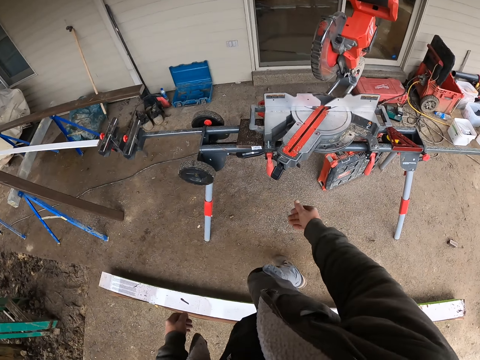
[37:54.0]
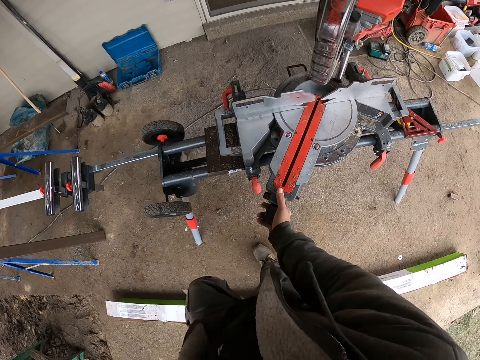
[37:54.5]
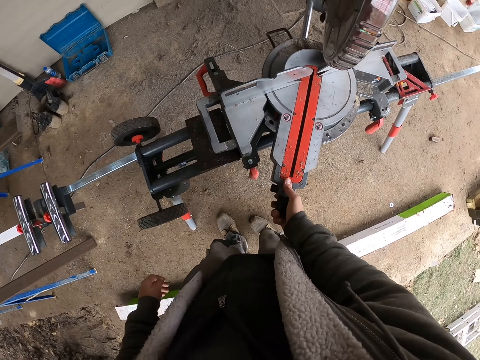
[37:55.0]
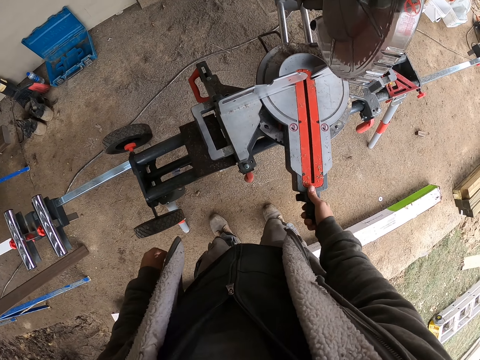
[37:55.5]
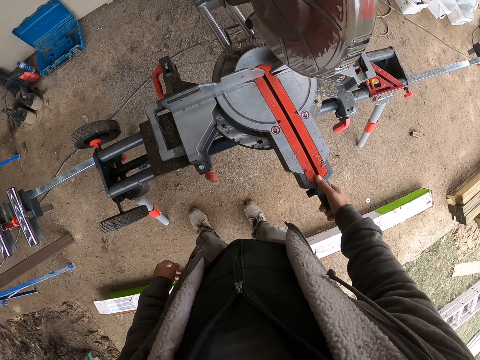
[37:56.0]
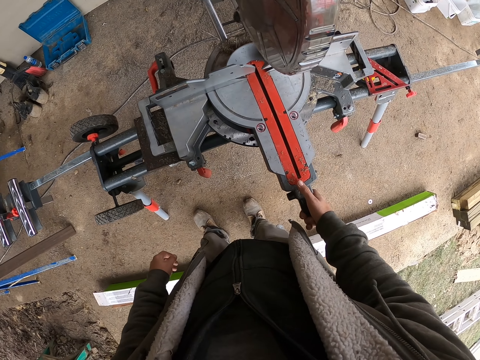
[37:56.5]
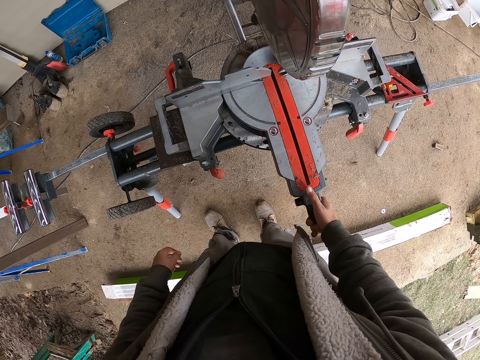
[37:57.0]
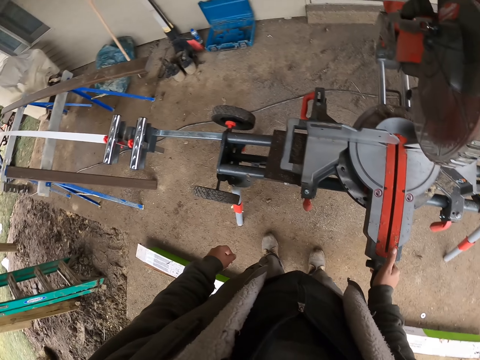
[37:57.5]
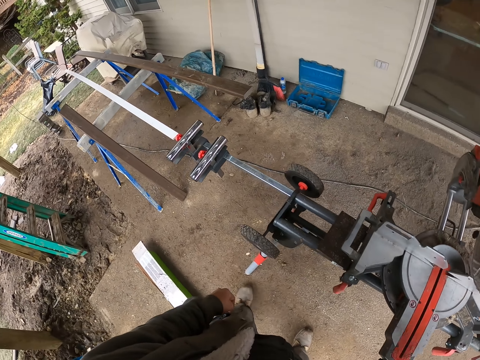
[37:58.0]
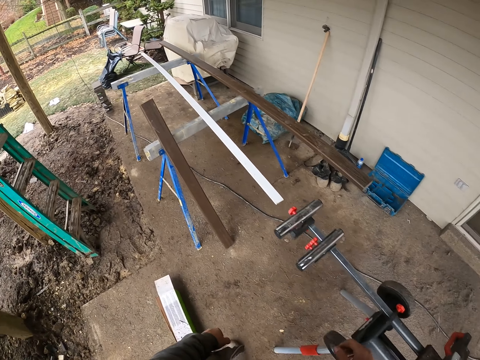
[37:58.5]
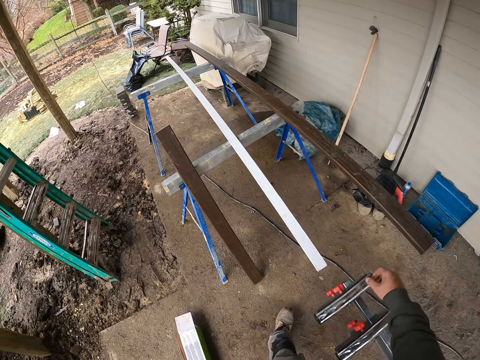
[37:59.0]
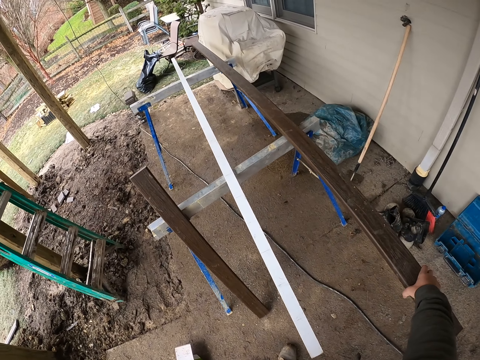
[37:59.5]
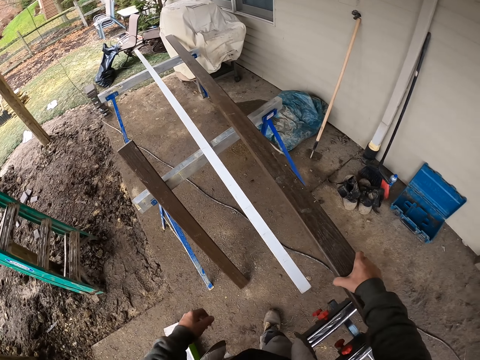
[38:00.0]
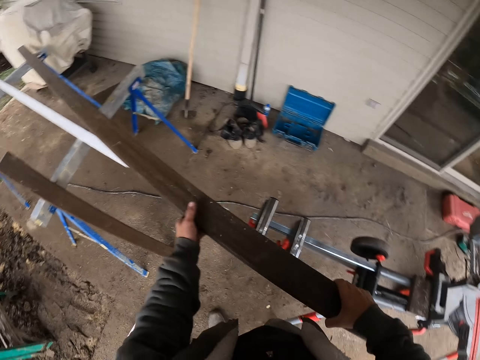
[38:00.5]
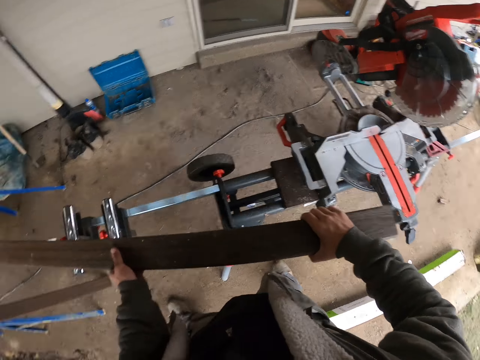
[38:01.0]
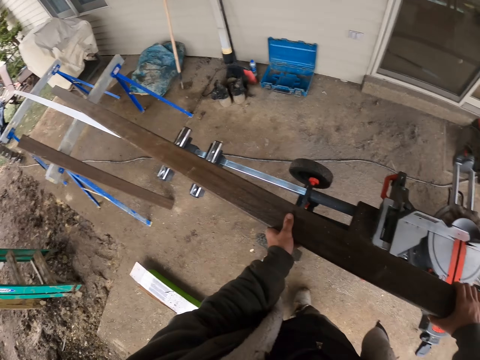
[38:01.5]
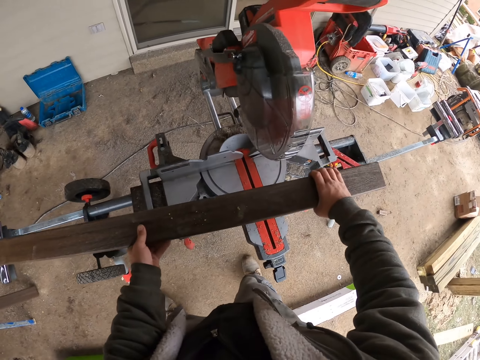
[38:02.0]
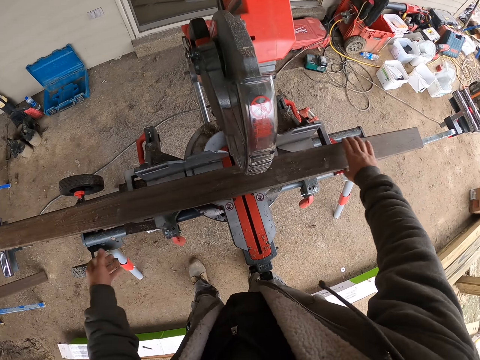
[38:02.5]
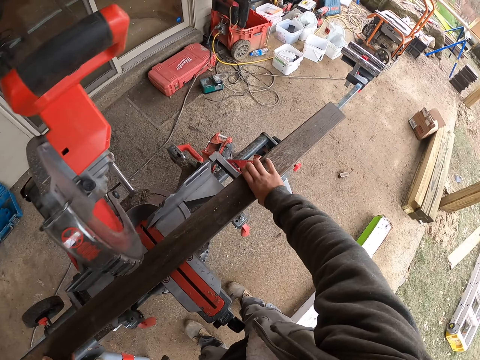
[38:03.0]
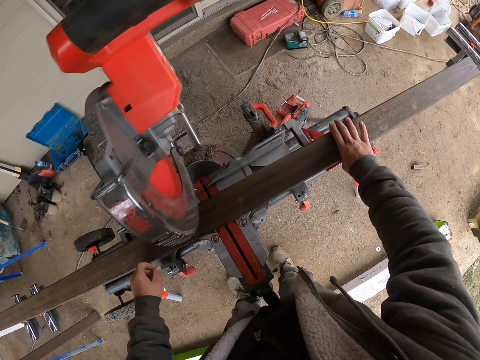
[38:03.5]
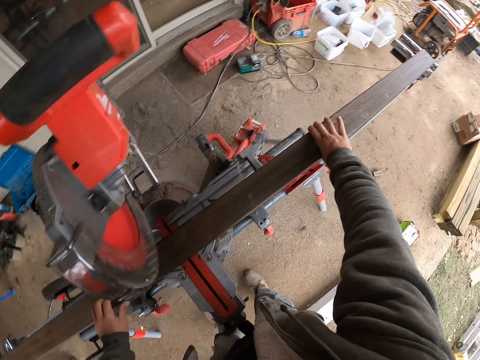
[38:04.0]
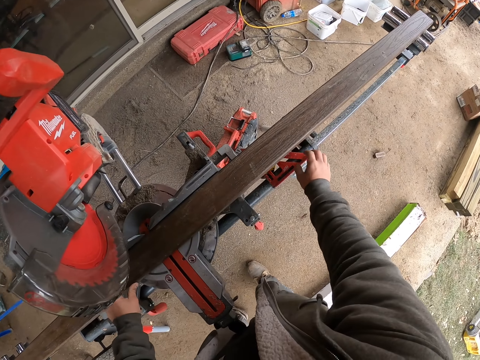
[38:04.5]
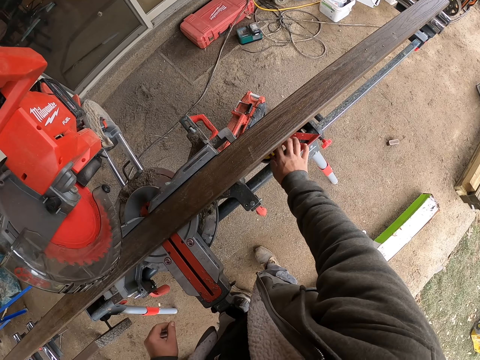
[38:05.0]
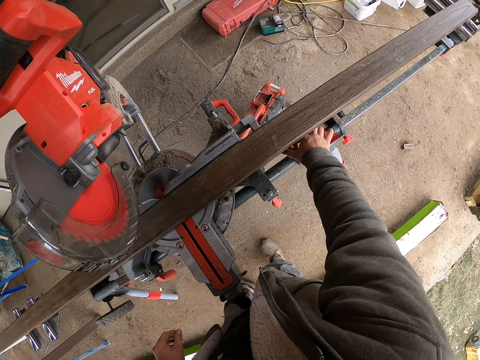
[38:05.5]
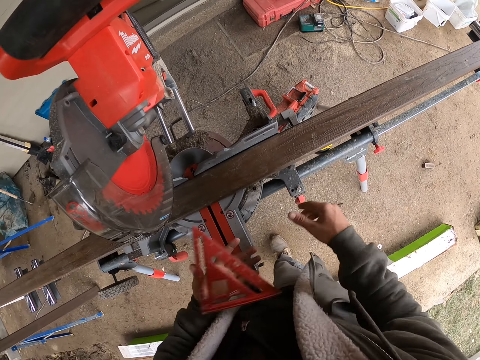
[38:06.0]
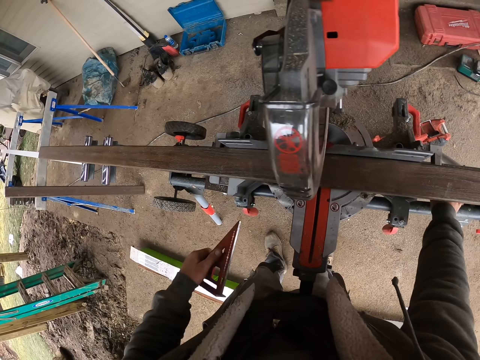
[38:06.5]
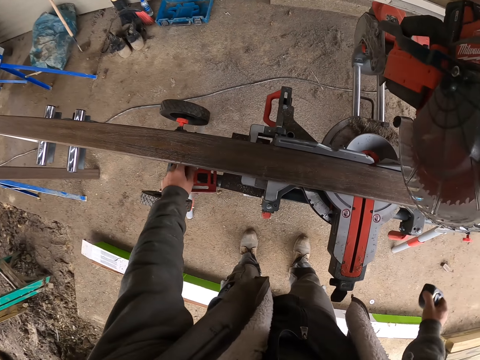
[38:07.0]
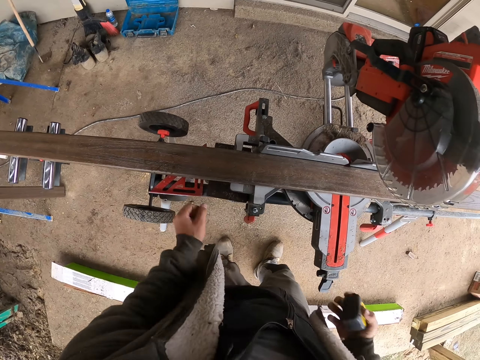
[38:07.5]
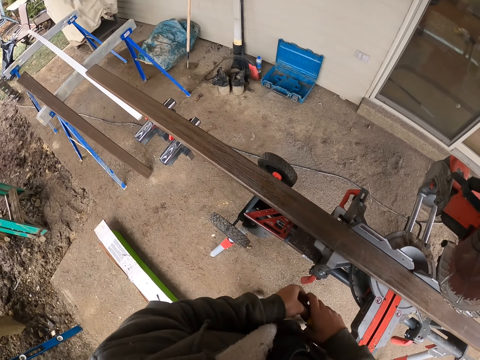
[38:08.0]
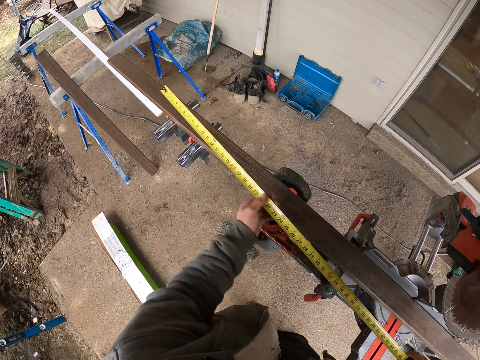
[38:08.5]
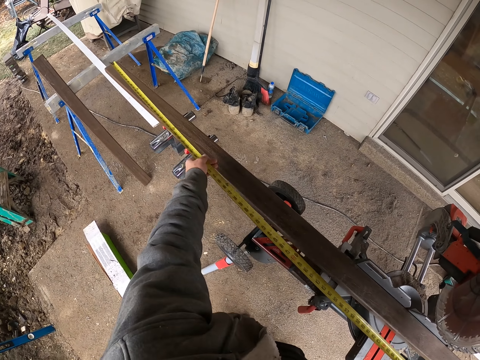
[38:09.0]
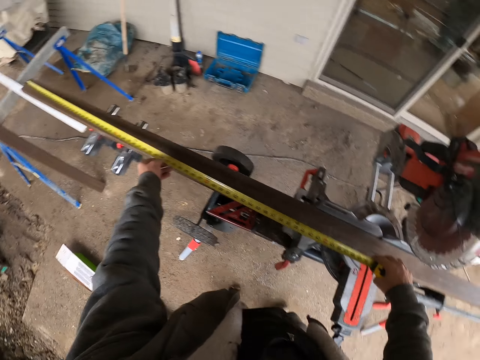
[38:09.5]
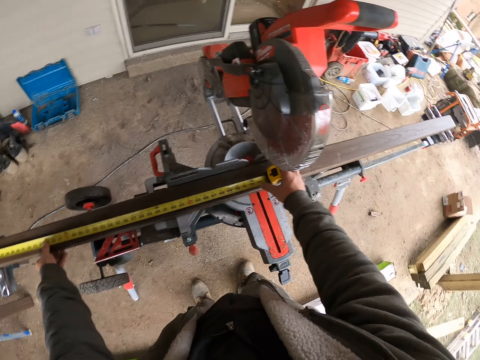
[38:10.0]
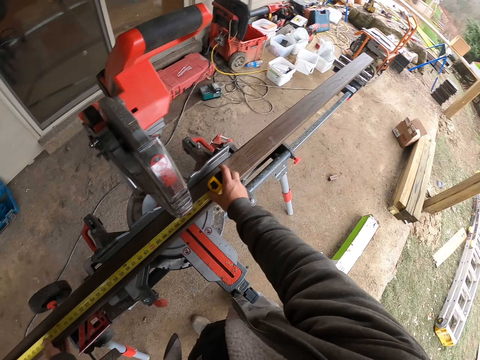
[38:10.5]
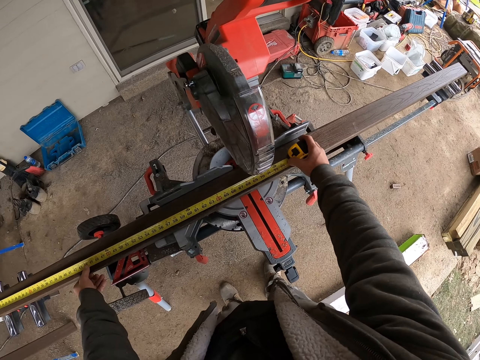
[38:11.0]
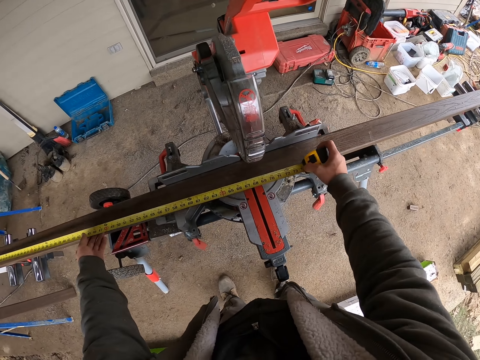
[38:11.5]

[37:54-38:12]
The camera wearer holds part of the saw. They turn the wood cutter. They adjust the part of the saw. They walk left. They pull lumber. They adjust the wood. They place the lumber on something. They pick up a triangular measuring ruler. They put the part of the saw on the other hand. They pick up a tape measure. They place the triangular measuring ruler aside. They place the saw. They adjust the tape measure. They pull out the tape measure. They measure the lumber. They look aside. They adjust the tape.

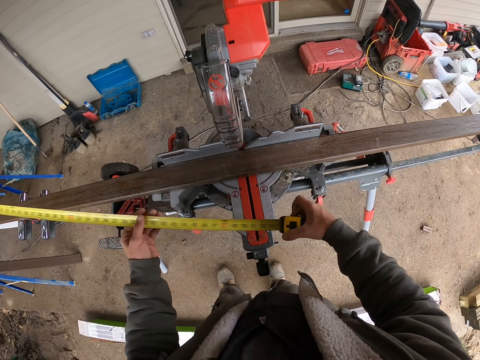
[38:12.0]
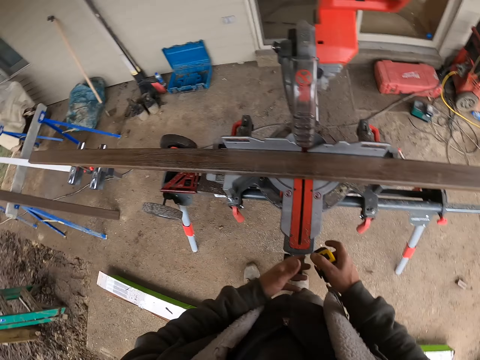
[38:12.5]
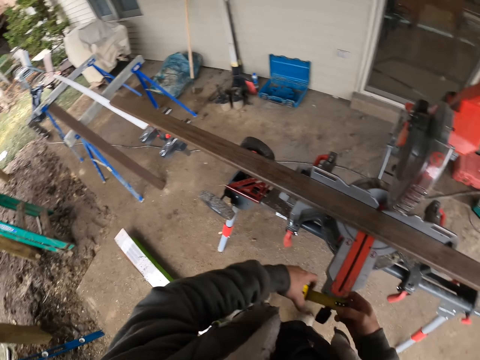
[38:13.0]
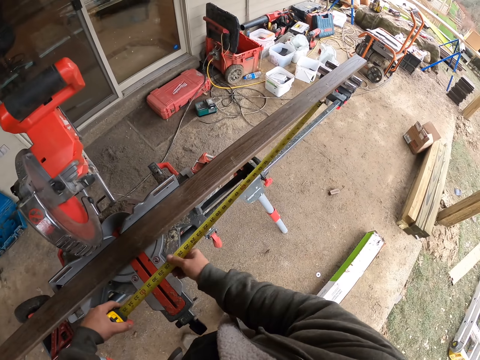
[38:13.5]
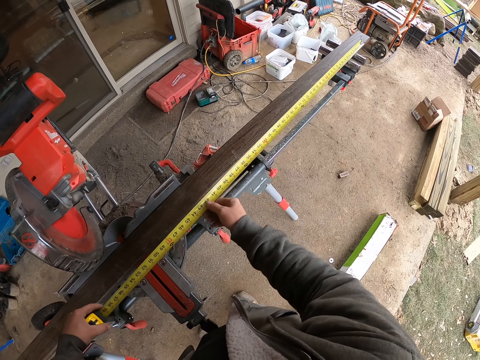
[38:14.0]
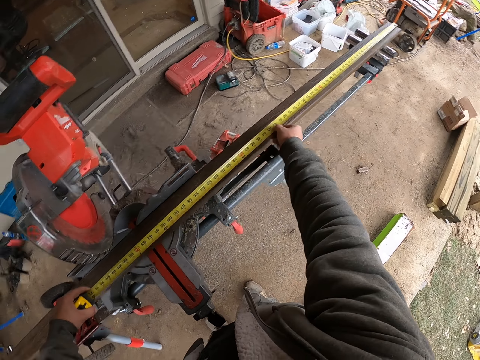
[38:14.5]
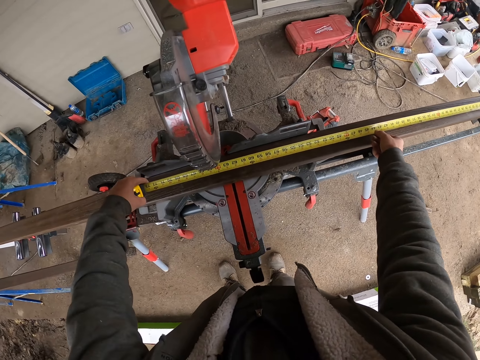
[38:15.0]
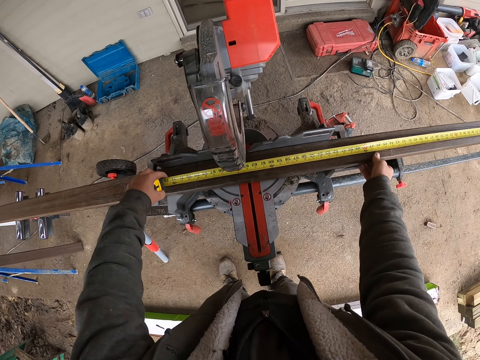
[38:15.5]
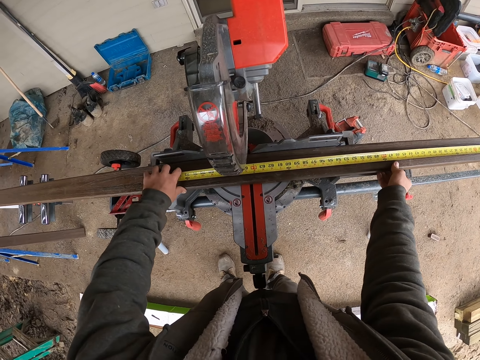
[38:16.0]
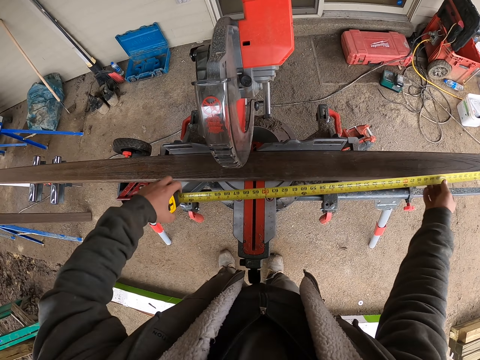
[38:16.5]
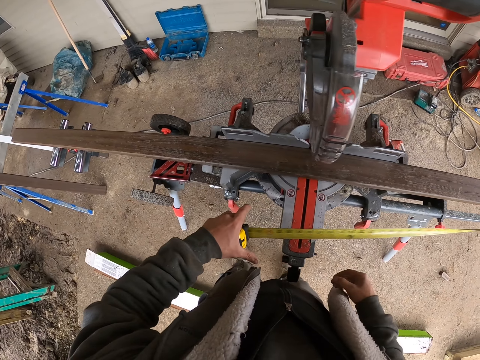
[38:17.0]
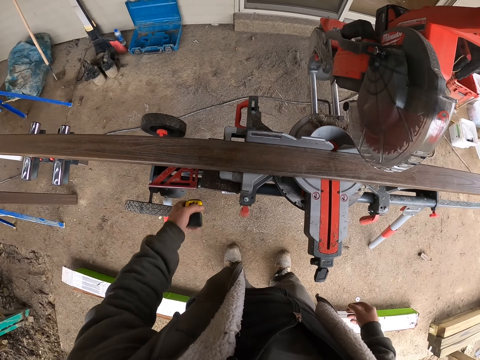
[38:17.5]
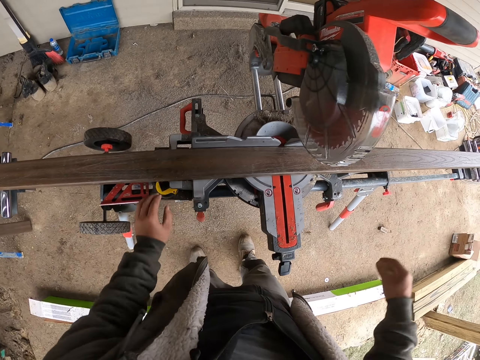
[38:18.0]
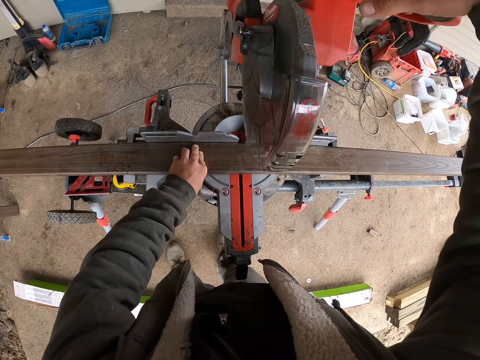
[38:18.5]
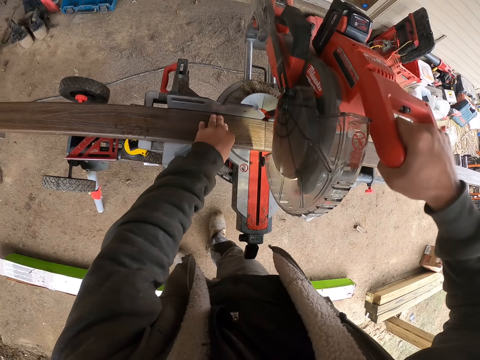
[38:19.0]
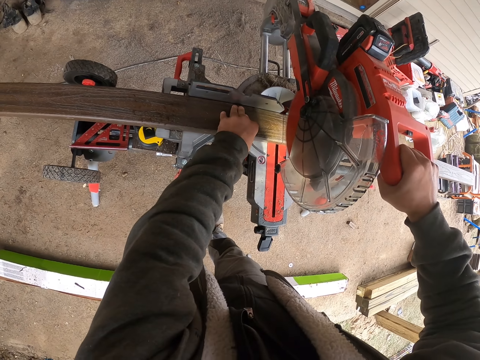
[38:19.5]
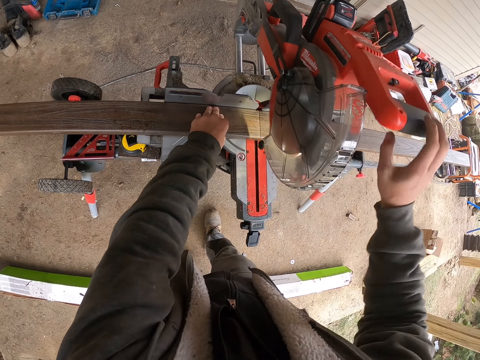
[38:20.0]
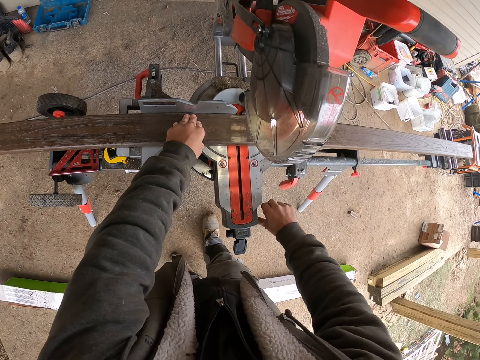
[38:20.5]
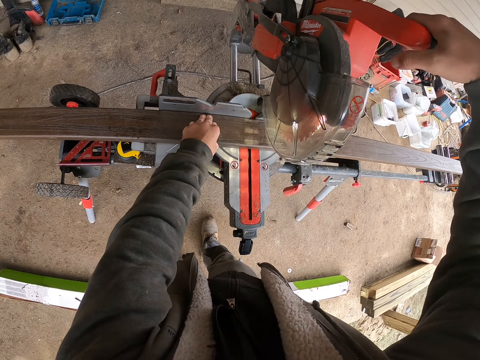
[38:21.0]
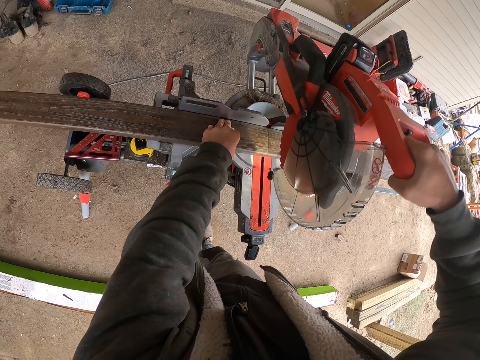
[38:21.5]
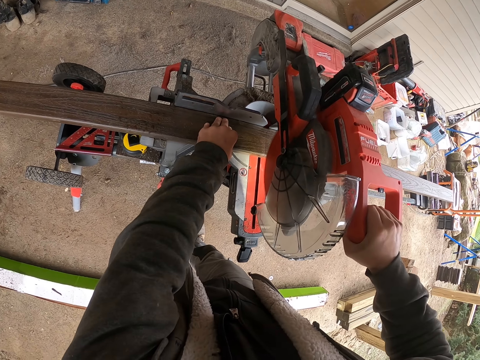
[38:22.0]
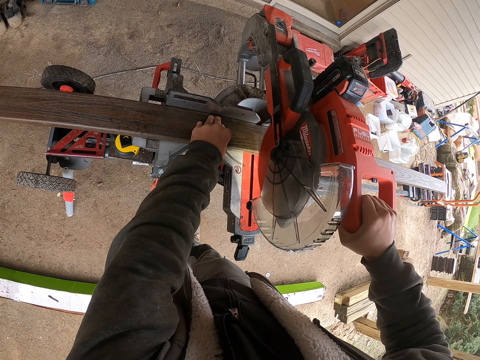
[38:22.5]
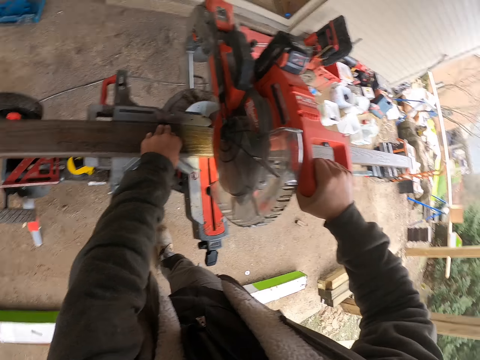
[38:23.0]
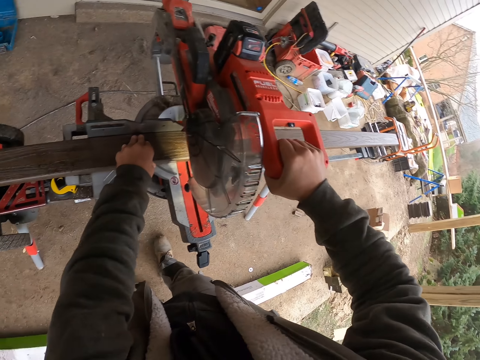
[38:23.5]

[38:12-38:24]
The camera wearer adjusts the tape. They hold the tape. They adjust the tape. They measure the lumber. They adjust the wood. They adjust the tape measure. They place the tape measure on the saw. They hold the wood. They hold the saw handle. They adjust the saw machine. They pull down the wood cutter. They adjust part of the machine. They hold the saw machine handle. They cut the wood.
